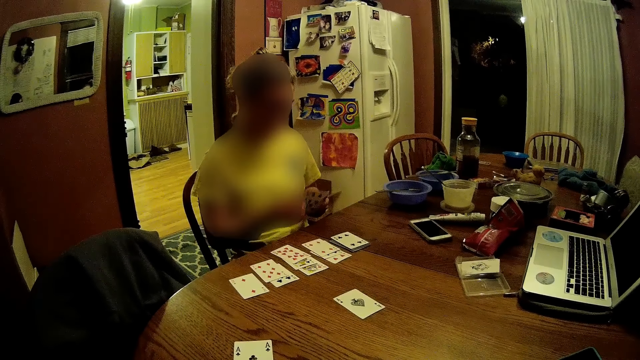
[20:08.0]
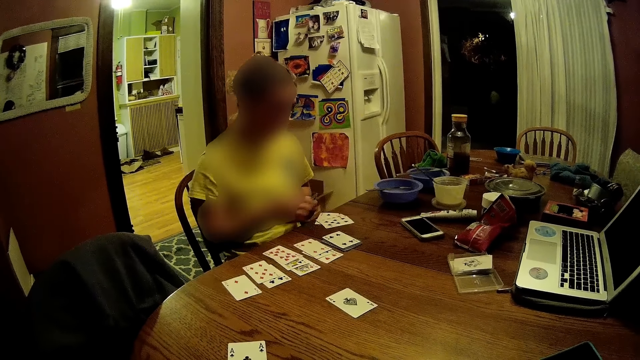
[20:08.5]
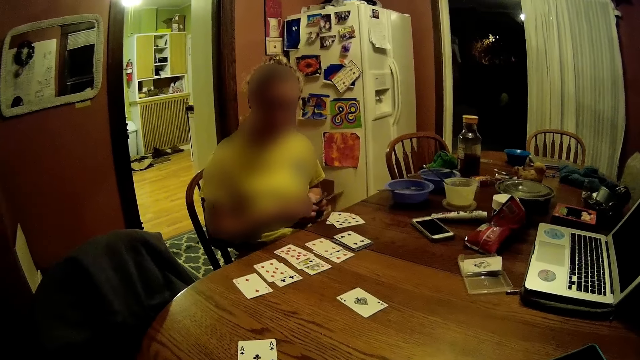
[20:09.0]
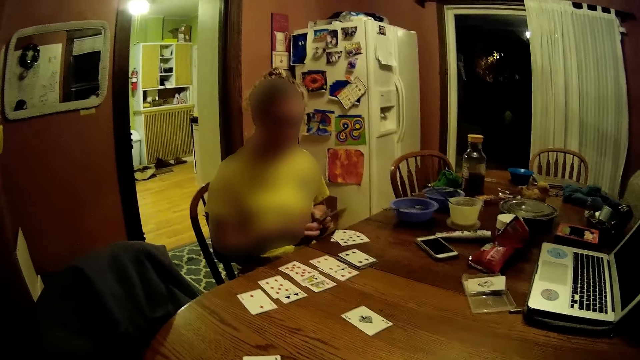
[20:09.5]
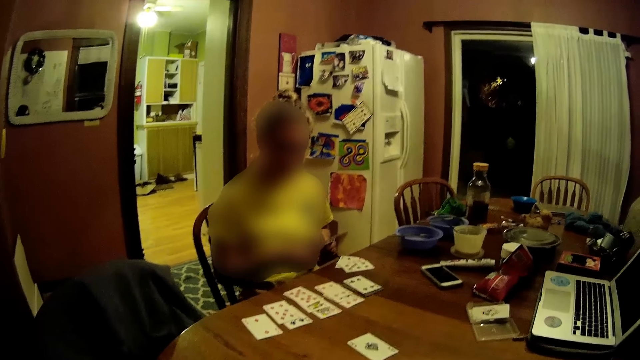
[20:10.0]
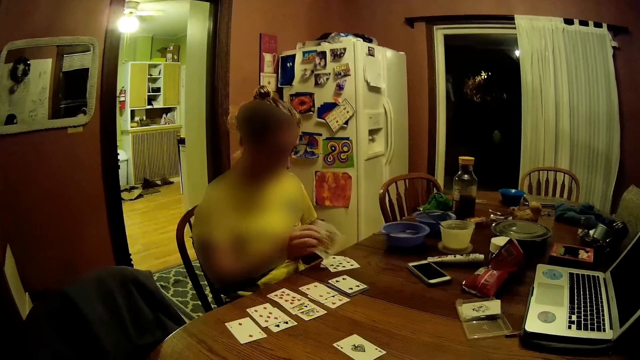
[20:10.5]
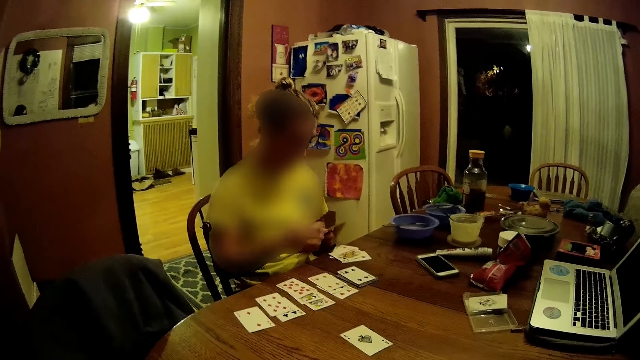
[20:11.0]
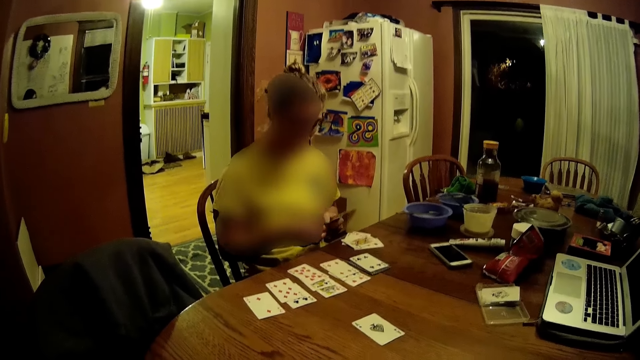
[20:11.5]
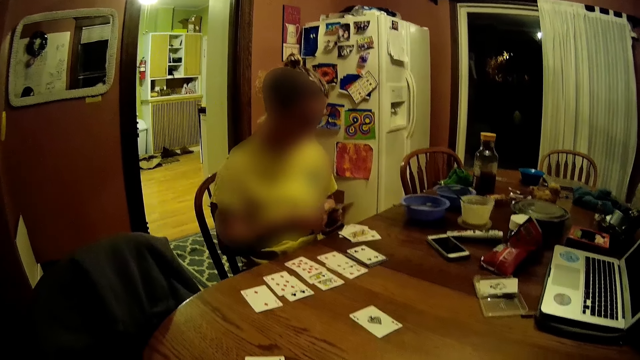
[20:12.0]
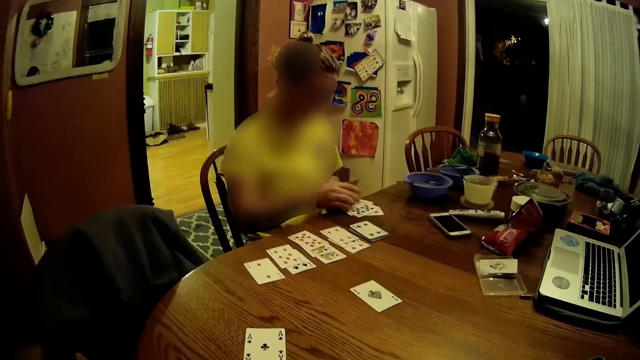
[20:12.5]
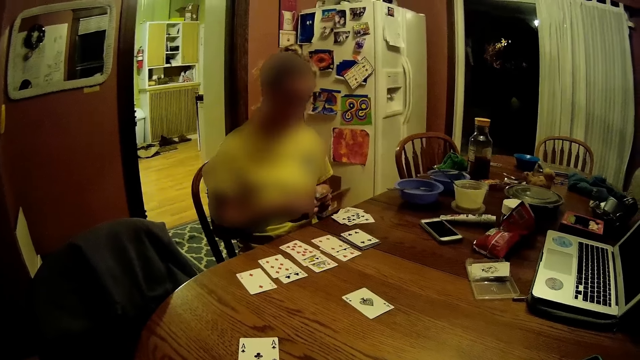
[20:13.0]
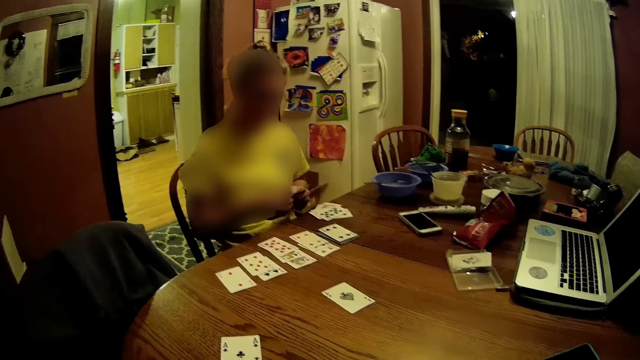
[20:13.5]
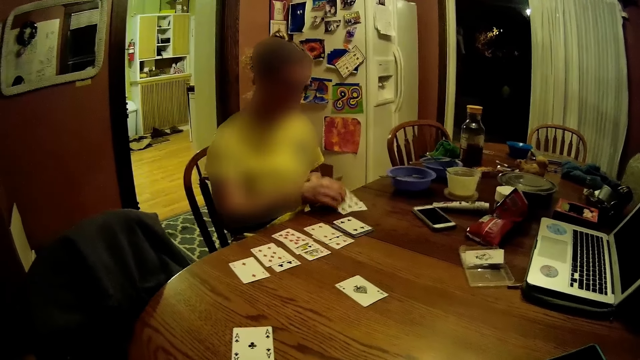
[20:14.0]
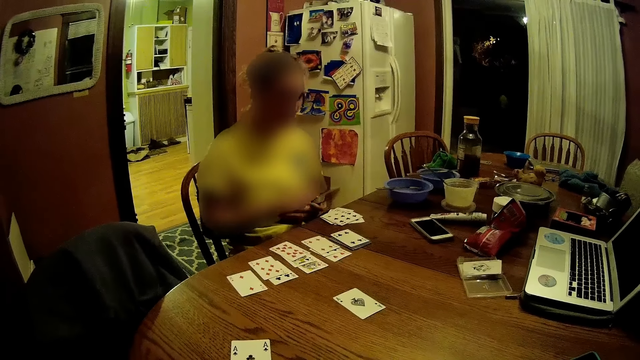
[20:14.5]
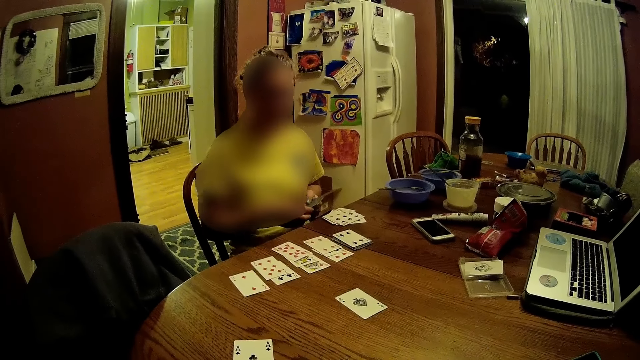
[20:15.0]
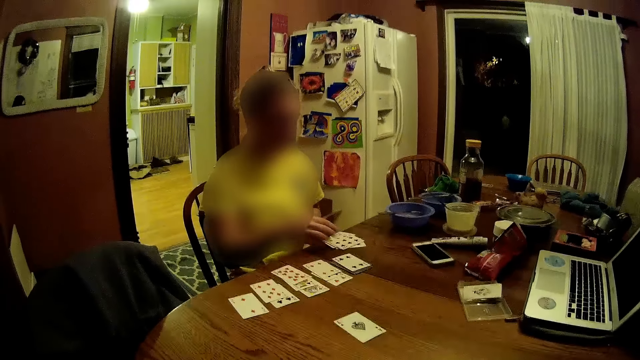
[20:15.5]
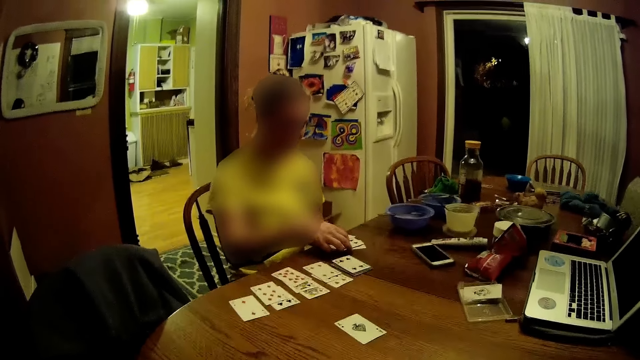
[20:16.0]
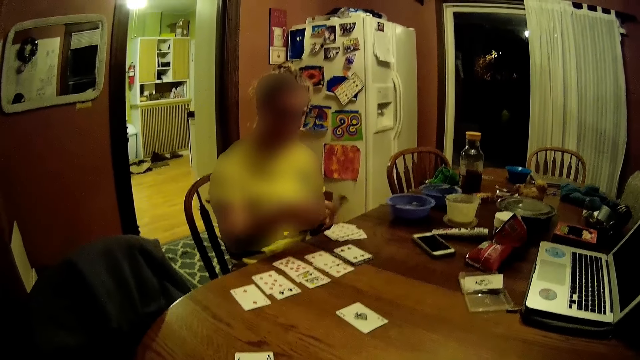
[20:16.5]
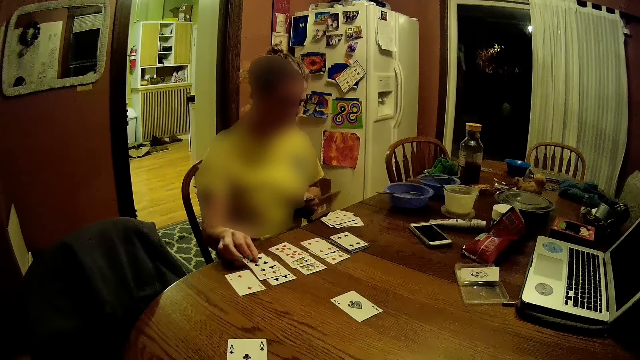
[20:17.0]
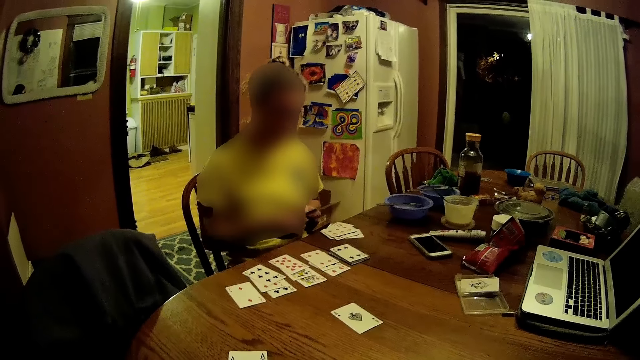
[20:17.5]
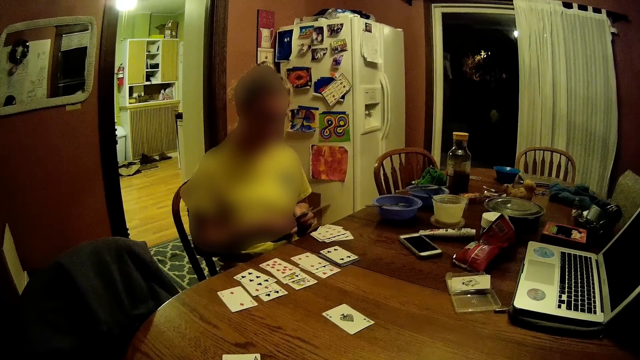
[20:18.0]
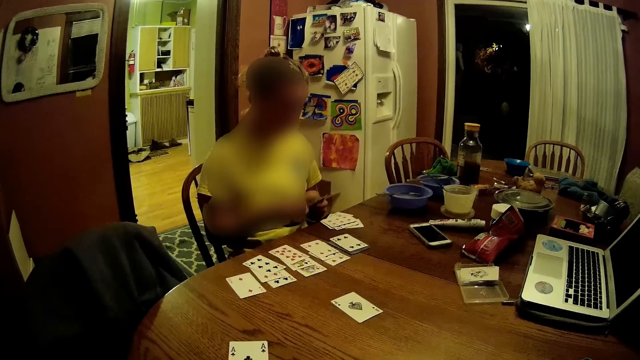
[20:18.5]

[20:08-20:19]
The woman drops some cards in her right hand from the cards in her hands face up on the table. The woman takes some cards with her right hand from the cards in her left hand. The woman drops the cards in her right hand face up on the cards on the table. The woman takes some cards with her right hand from the cards in her left hand. The woman drops the cards in her right hand face up on the cards on the table. The woman takes some cards with her right hand from the cards in her left hand. The woman drops the cards in her right hand face up on the cards on the table. The woman takes a card from the cards on the table with her right hand. The woman drops the card in her right hand face up on some cards on the table. The woman takes some cards with her right hand from the cards in her left hand.

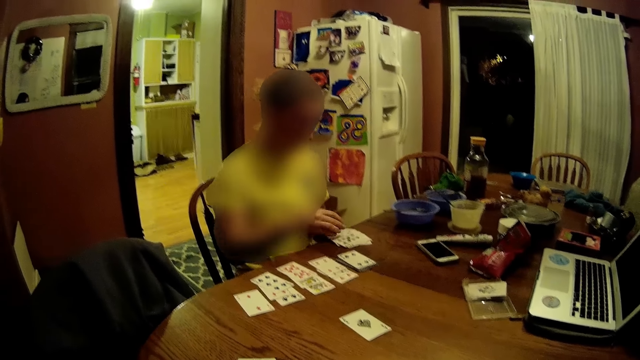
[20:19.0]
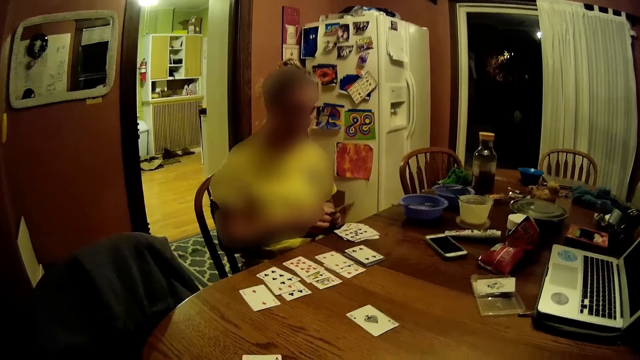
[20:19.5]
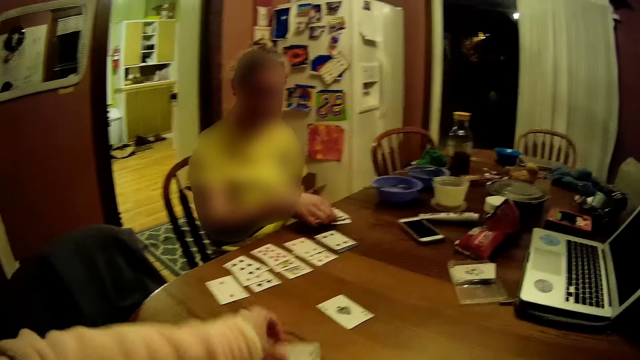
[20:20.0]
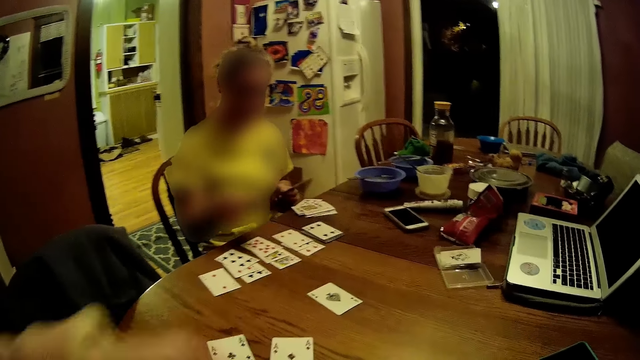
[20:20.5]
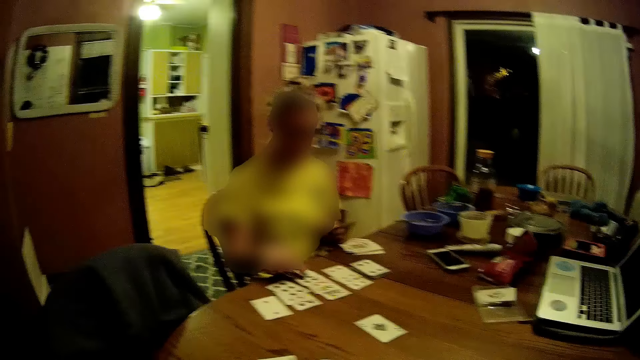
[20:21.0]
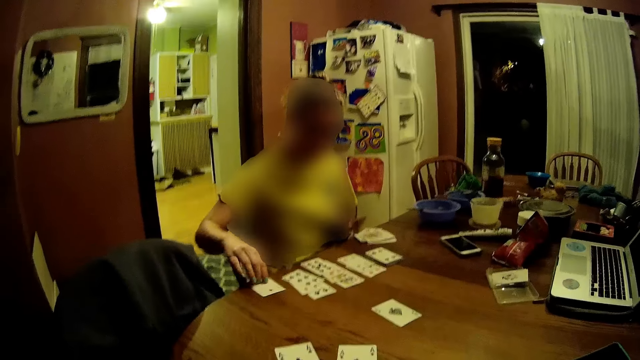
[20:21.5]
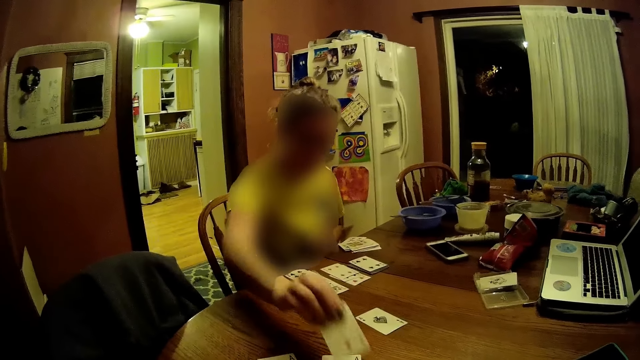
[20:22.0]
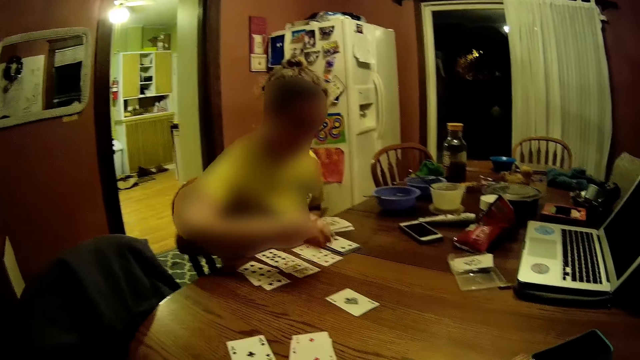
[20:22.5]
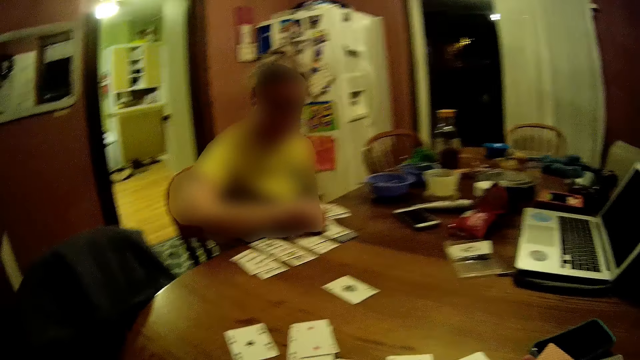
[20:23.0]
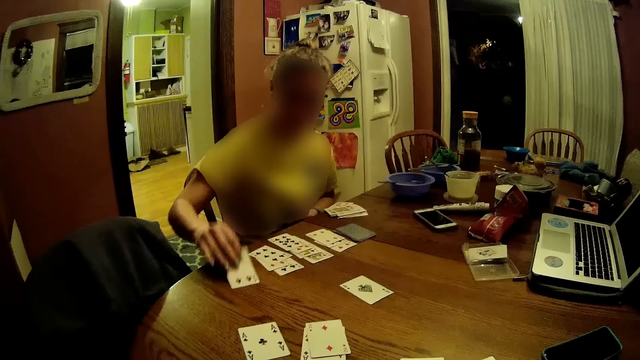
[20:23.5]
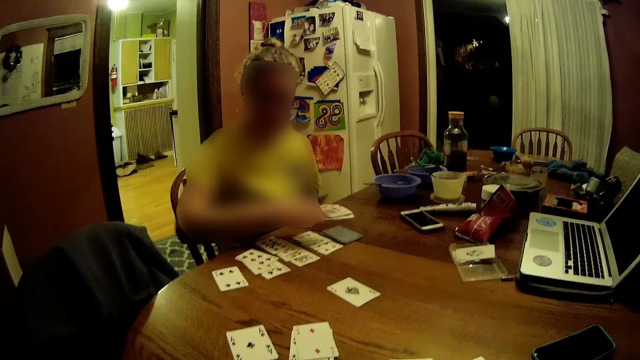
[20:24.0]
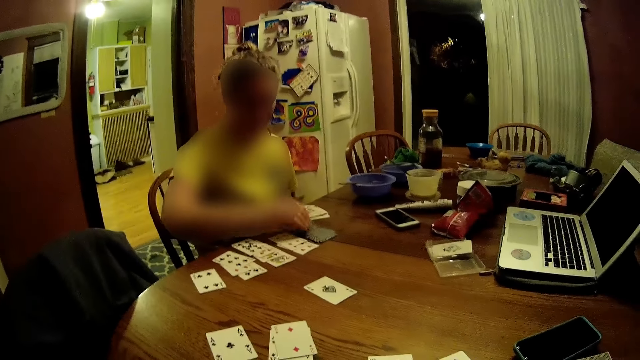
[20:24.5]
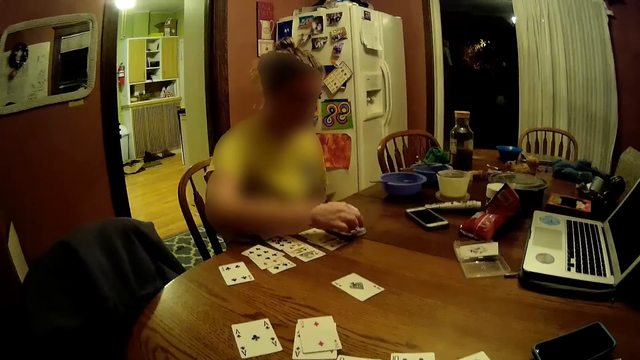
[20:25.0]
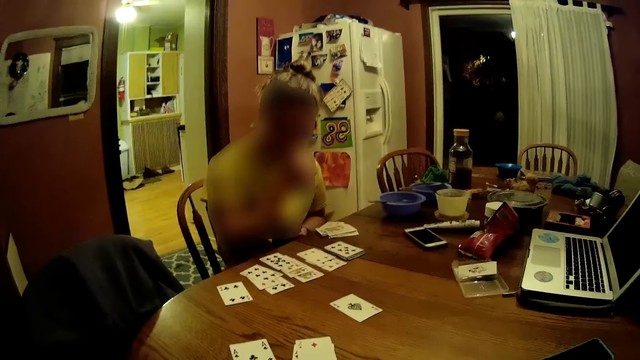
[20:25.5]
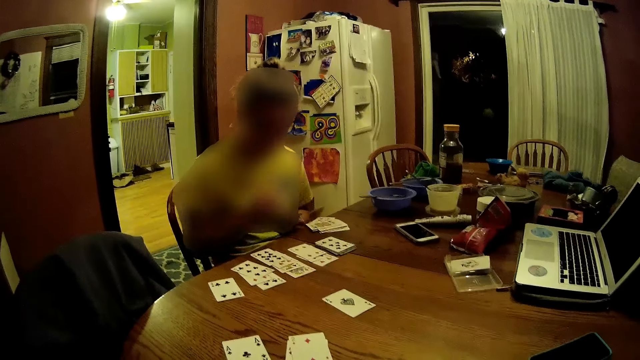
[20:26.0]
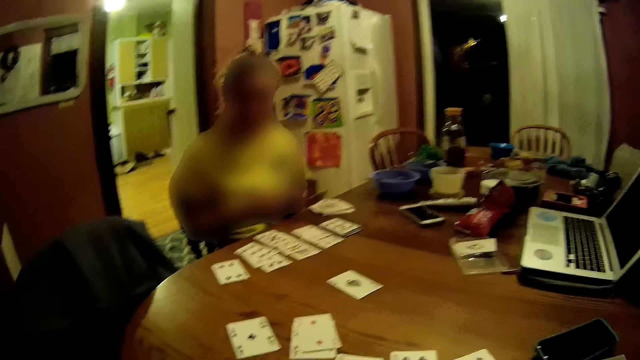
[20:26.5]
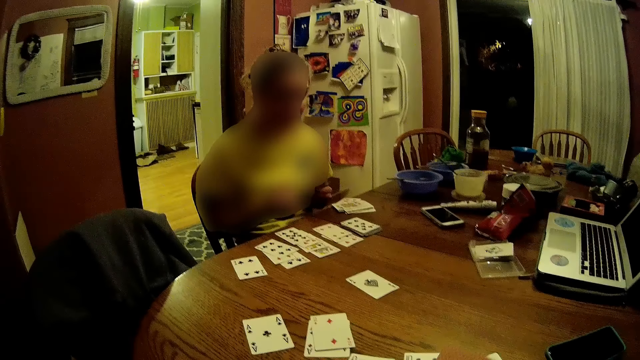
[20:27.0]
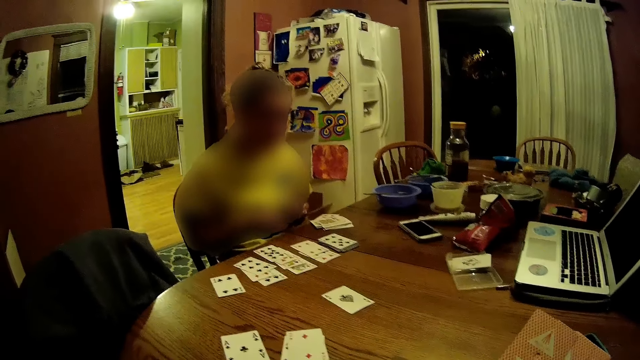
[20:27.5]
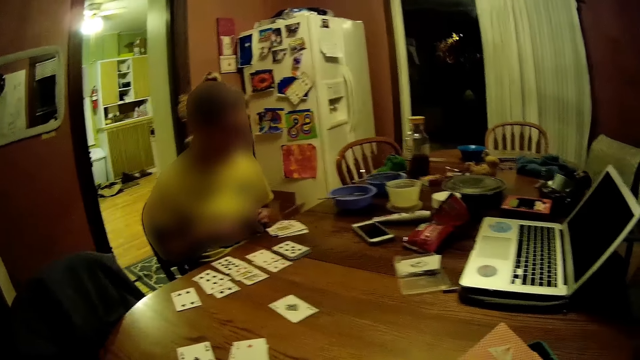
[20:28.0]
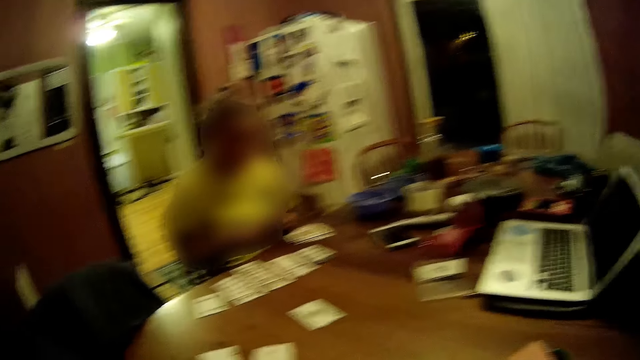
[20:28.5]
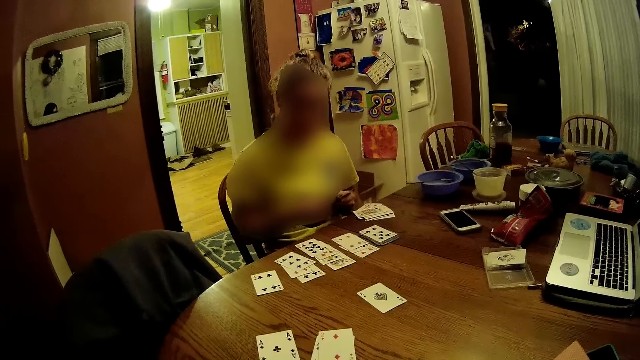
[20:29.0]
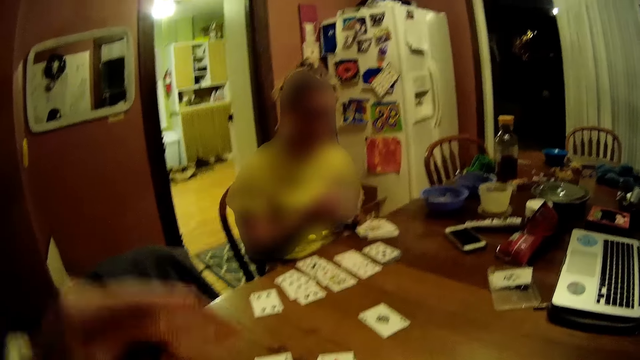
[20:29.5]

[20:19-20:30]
The woman drops the cards in her right hand face up on the cards on the table. The camera wearer drops a card in his left hand face up on the table. The woman takes a card from the cards on the table with her right hand. The camera wearer moves his hand forward and lifts his hand up. The woman drops the card in her right hand face up on some cards on the table. The woman takes a card from the table with her right hand. The camera wearer looks at the cards. The woman drops the card in her right hand face up on some cards on the table. The woman takes a card from a deck of cards on the table with her right hand. The woman drops the card in her right hand face up on the table. The woman flips a card on the deck of cards on the table with her right hand. The woman touches her face with her right hand. The woman takes some cards with her right hand from the cards in her left hand. The camera wearer moves the cards.
